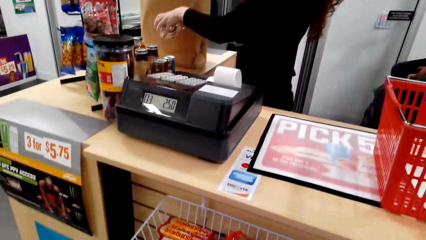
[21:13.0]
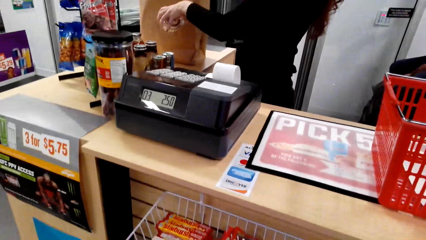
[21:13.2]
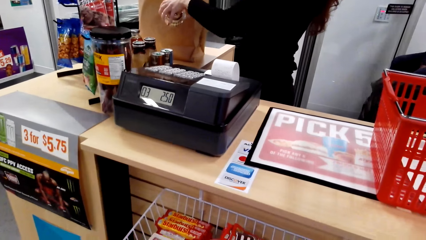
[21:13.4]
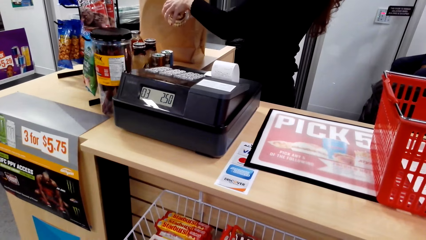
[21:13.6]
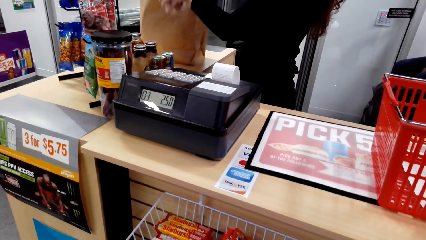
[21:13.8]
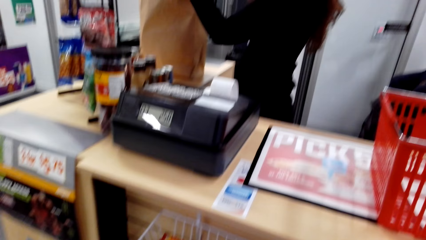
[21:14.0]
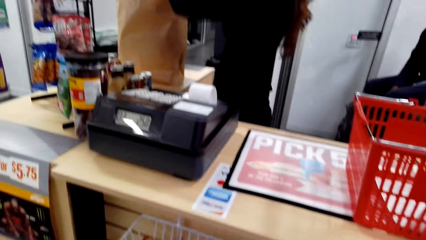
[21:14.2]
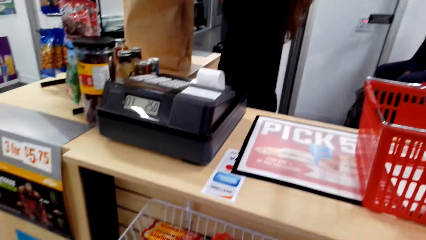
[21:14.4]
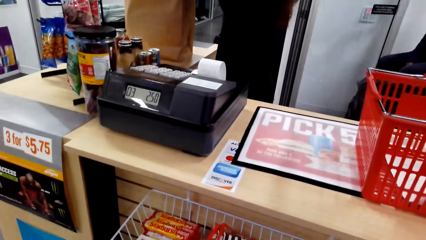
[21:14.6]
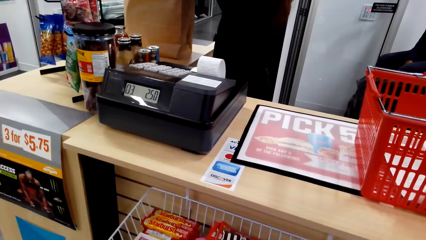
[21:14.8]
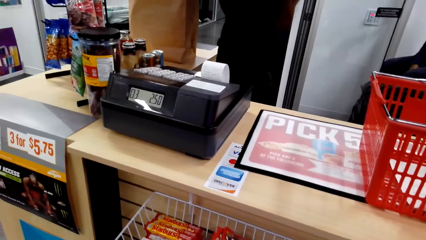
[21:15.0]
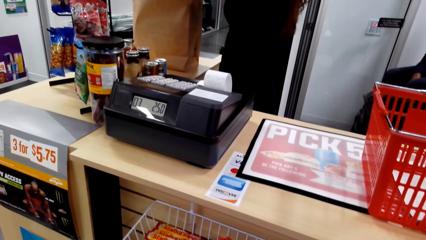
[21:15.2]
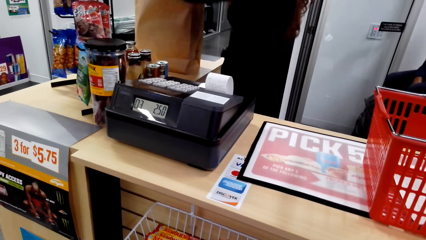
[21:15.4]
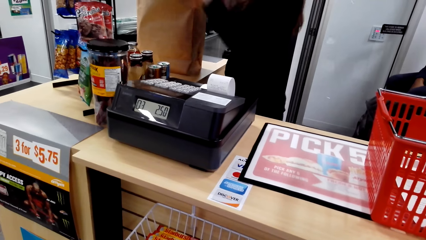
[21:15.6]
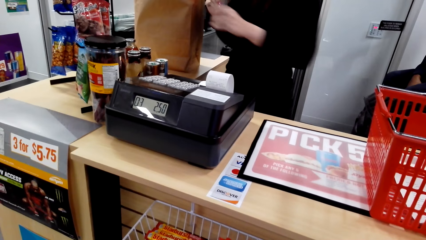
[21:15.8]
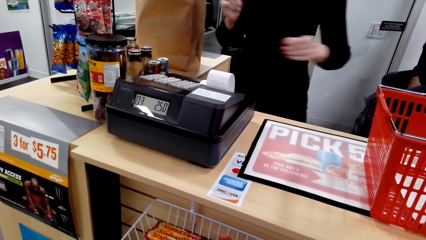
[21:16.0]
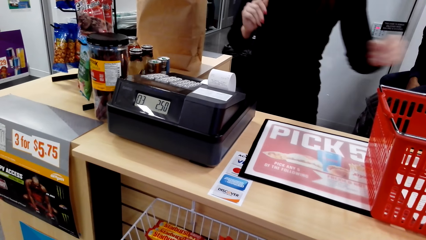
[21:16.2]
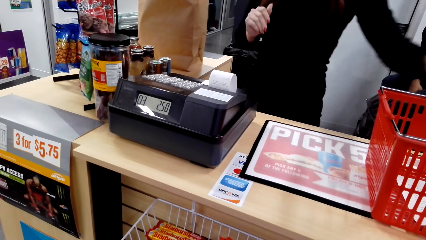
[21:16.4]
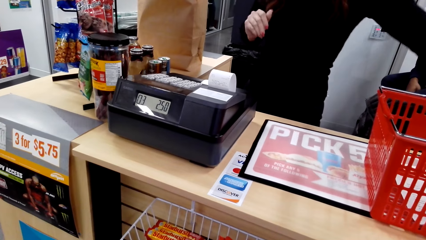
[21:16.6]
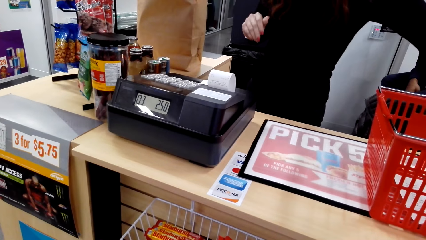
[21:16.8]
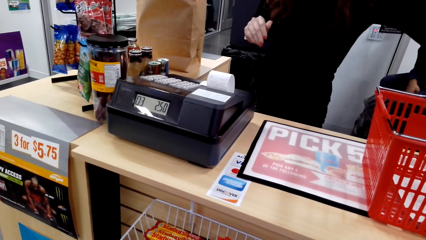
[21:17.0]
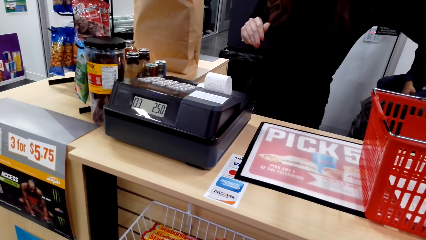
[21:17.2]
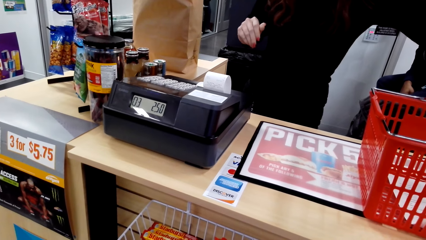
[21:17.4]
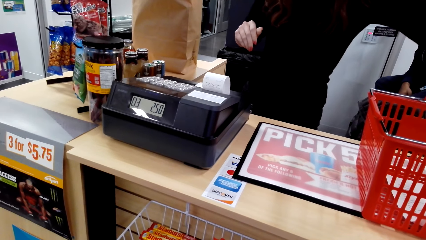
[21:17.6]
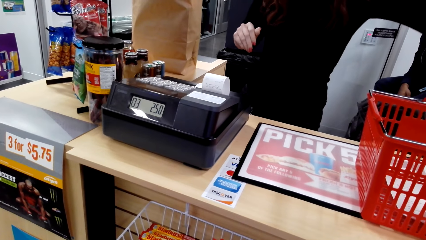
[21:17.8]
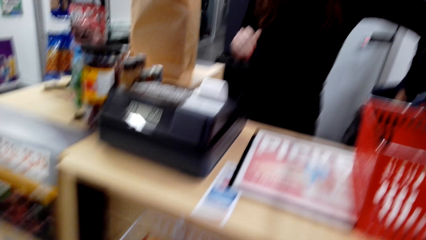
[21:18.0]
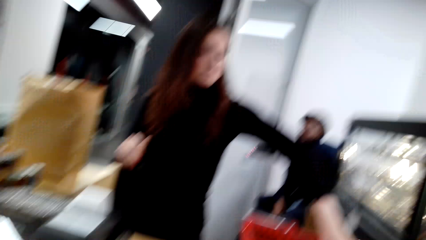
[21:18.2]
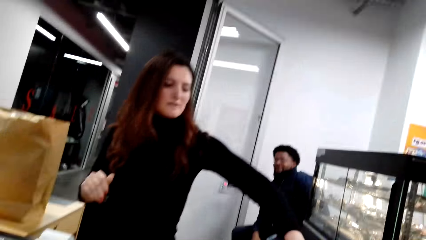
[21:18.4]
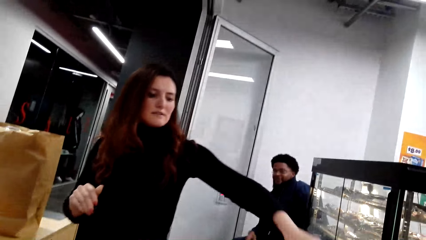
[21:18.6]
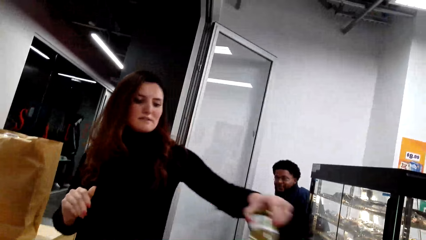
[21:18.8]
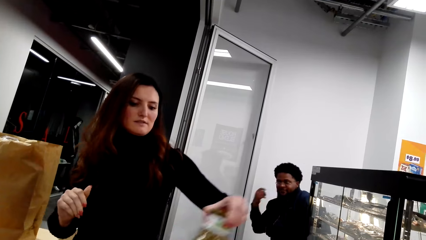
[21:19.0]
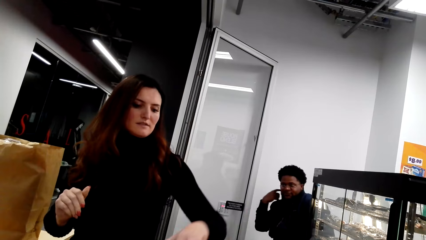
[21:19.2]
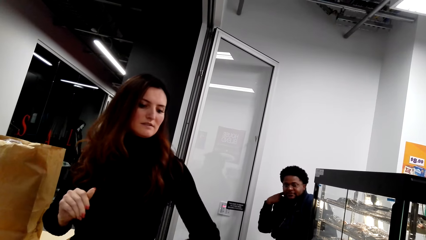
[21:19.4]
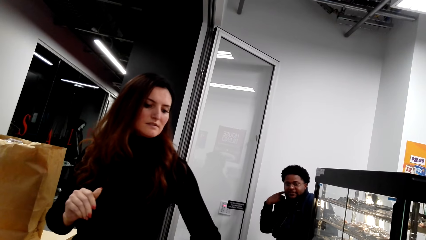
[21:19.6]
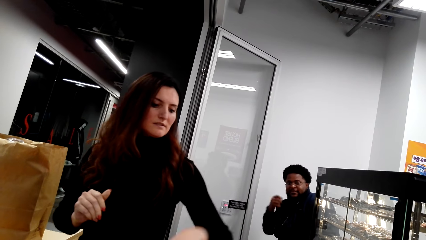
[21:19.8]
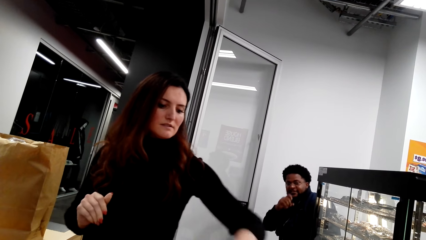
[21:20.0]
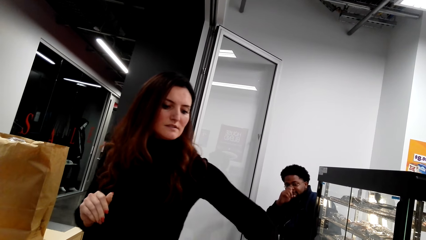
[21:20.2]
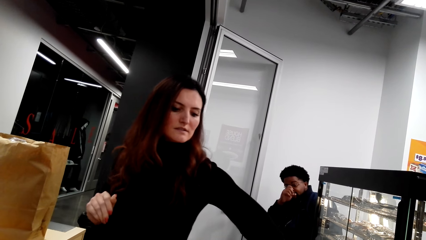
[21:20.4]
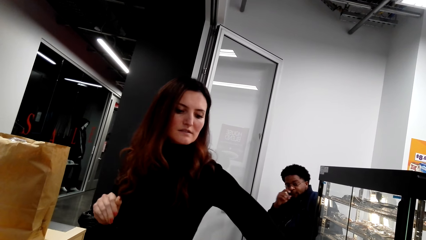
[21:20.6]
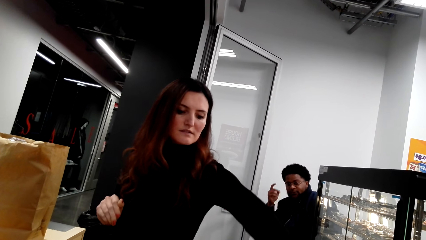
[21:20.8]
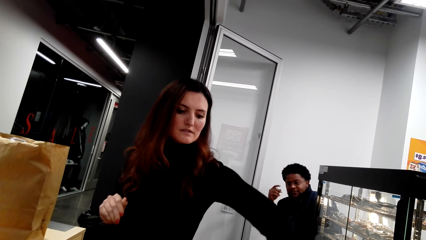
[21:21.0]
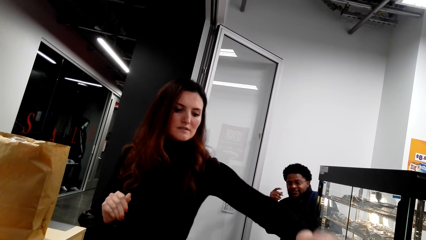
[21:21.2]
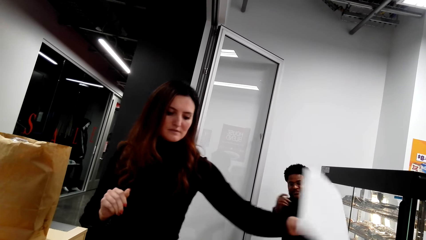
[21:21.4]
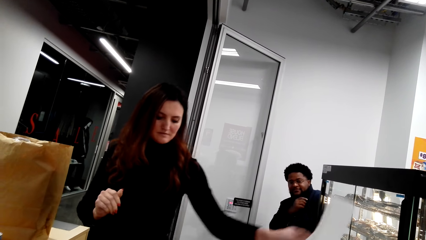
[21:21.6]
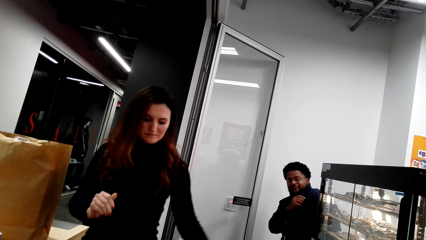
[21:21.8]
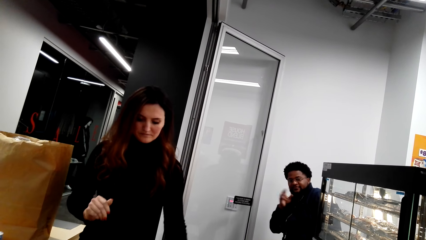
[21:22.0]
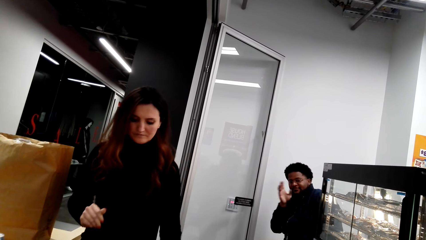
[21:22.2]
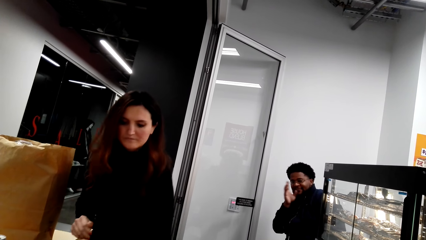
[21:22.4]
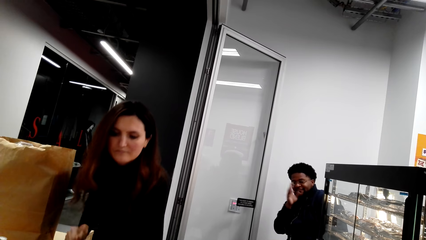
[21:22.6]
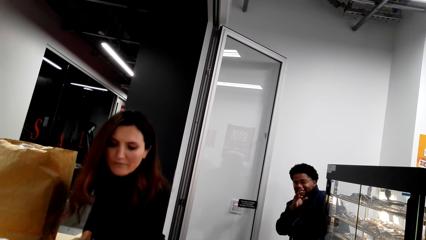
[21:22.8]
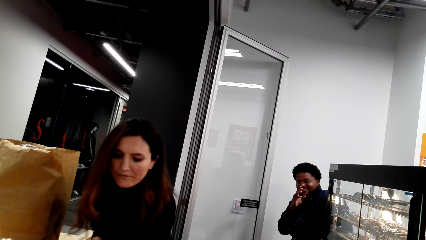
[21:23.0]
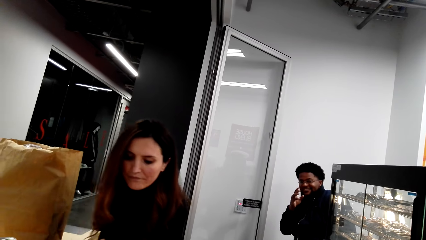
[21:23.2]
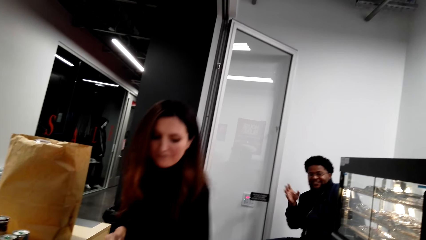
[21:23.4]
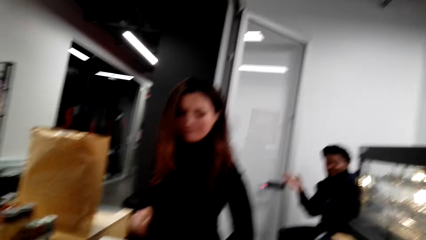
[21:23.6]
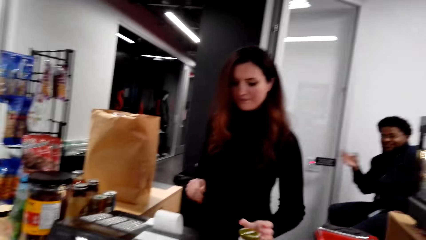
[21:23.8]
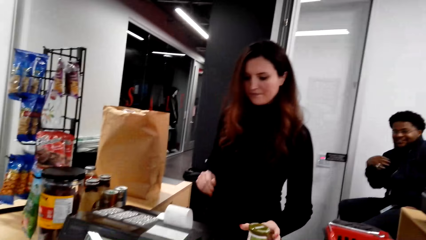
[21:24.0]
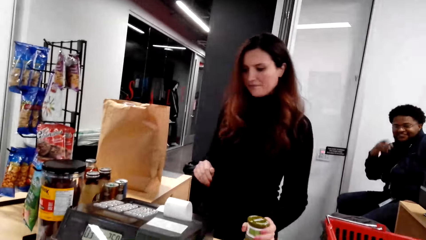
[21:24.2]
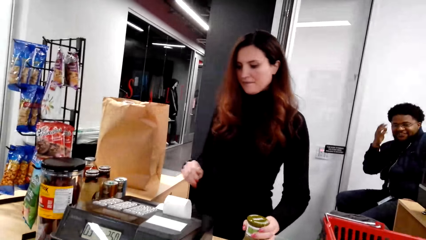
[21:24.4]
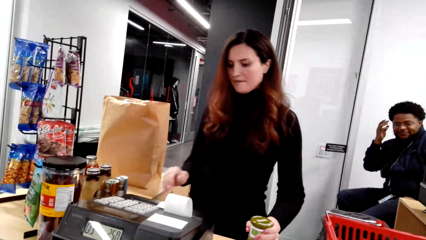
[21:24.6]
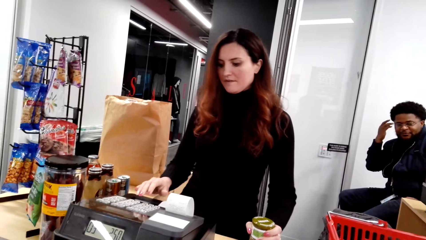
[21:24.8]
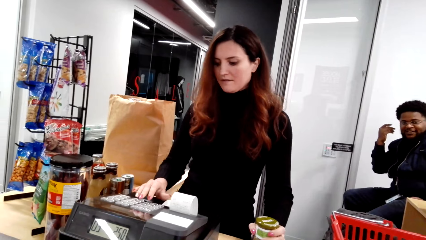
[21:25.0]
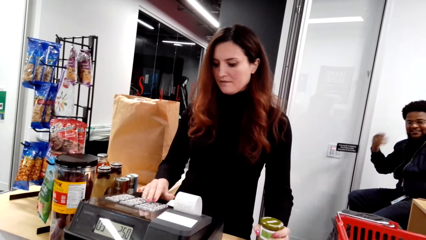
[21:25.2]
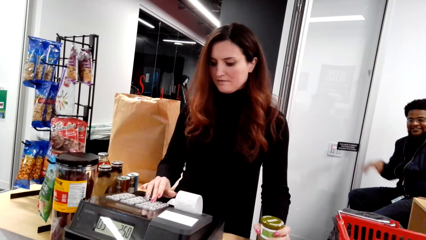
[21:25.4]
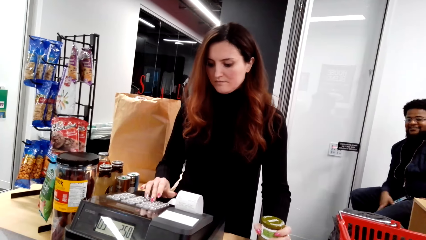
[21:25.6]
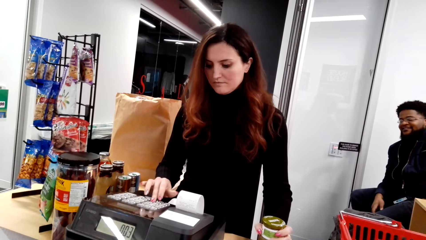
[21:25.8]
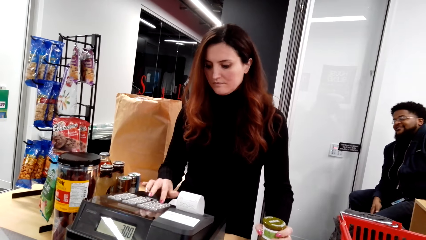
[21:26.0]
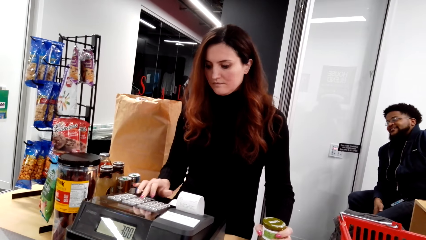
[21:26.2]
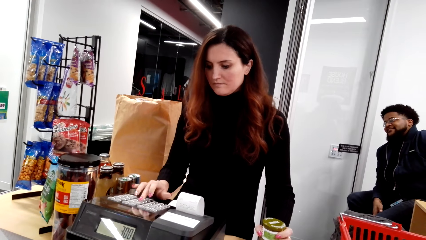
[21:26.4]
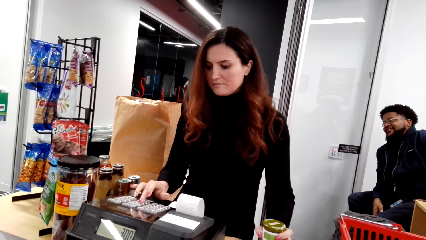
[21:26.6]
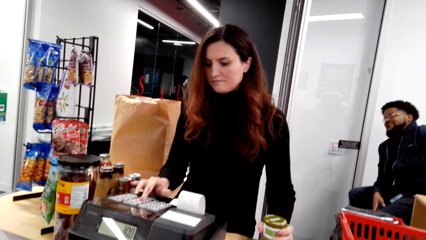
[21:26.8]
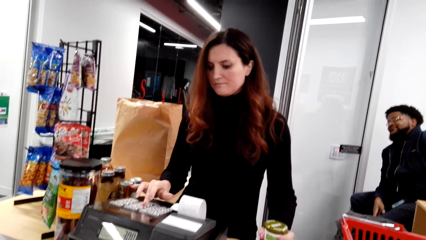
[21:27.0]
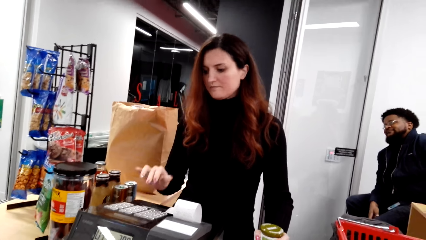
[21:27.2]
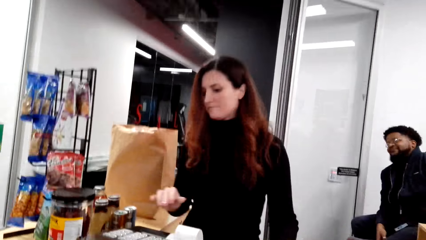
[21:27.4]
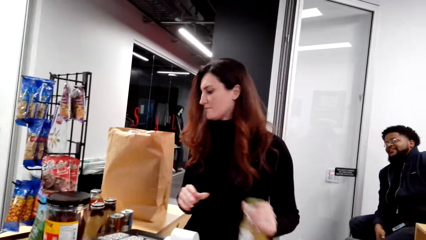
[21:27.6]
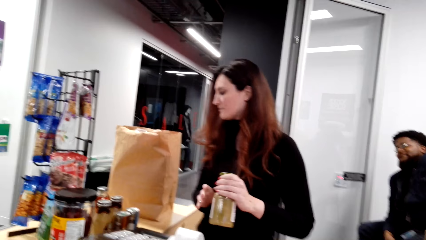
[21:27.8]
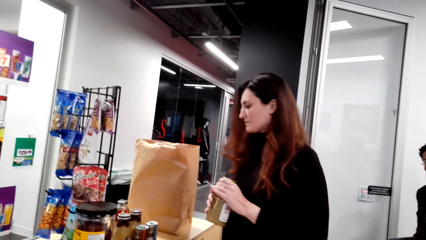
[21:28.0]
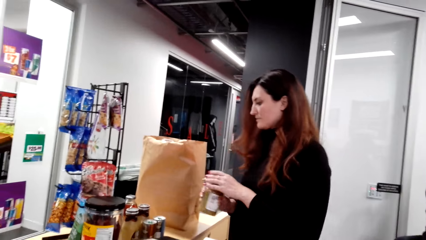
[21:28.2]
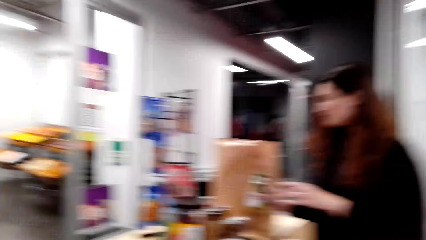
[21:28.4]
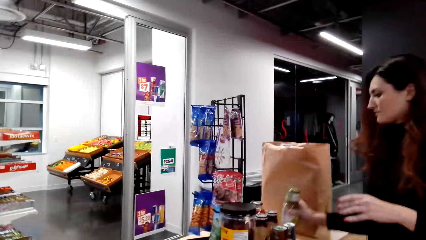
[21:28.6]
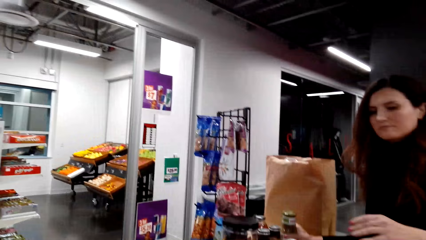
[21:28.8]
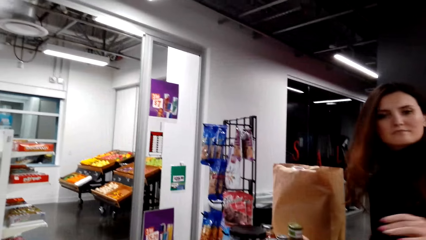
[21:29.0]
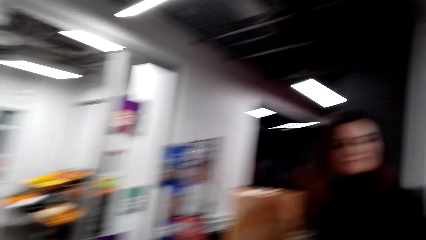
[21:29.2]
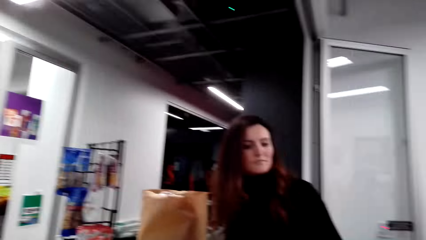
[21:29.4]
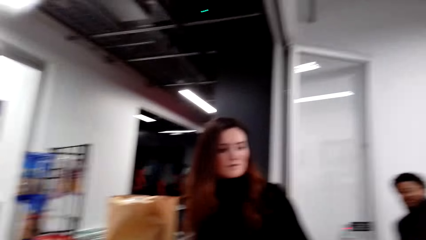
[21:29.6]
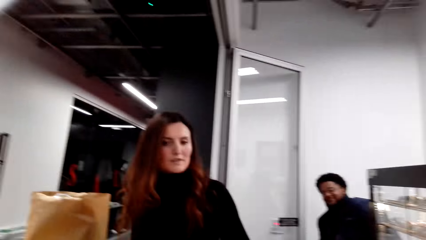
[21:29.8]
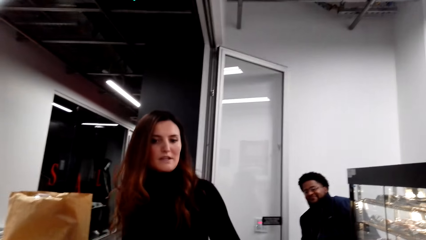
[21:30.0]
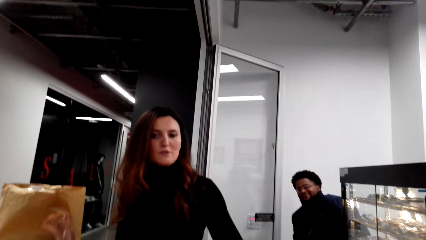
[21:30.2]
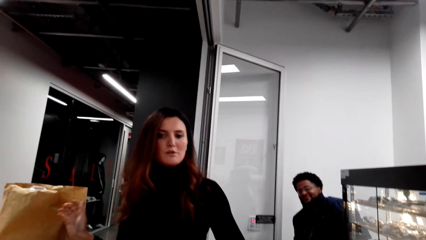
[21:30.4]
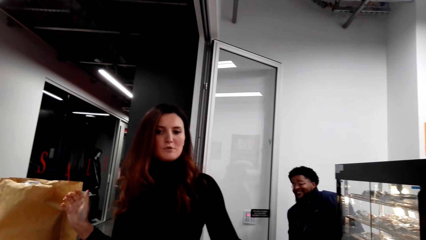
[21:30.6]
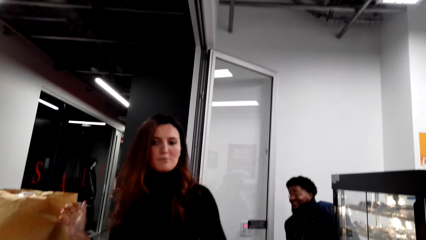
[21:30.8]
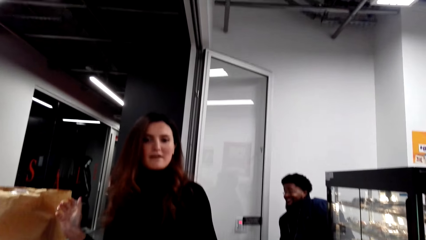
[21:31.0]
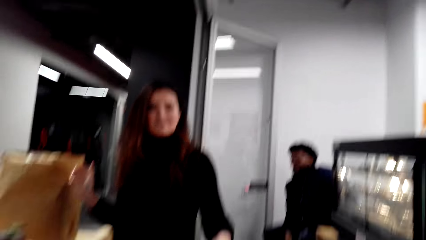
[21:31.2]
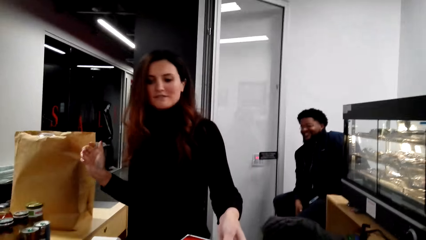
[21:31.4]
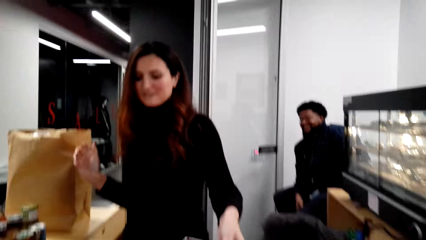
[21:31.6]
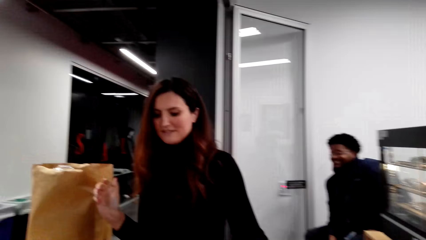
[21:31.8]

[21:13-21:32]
A person presses a keyboard and puts a bottle aside.
